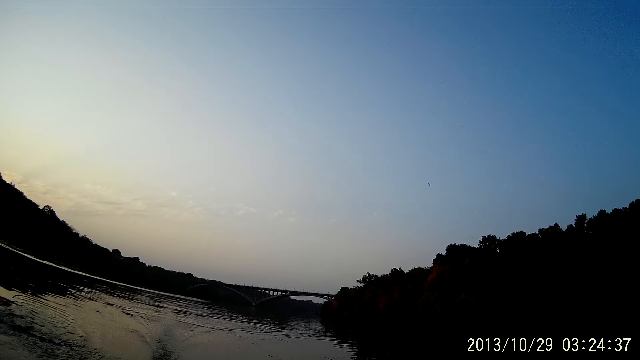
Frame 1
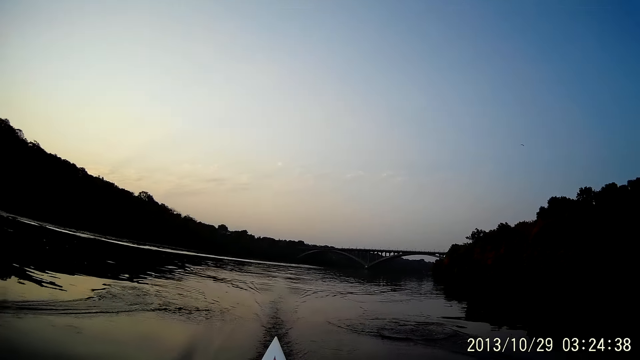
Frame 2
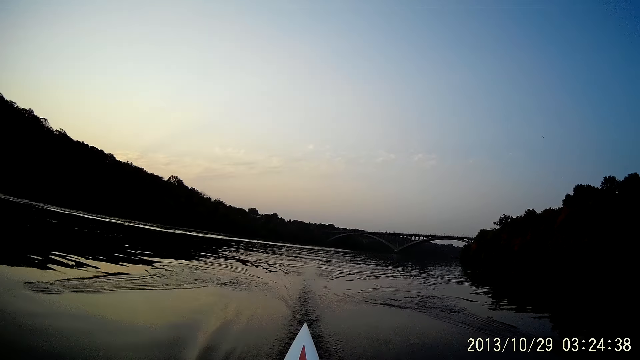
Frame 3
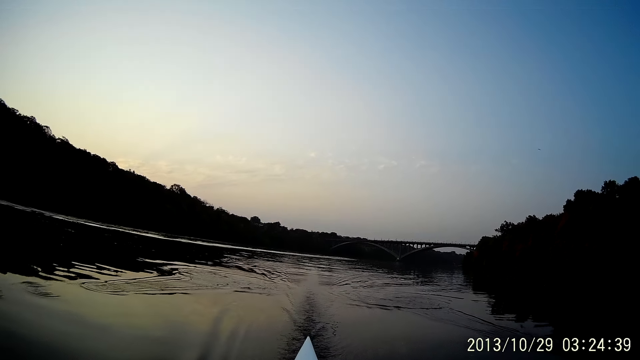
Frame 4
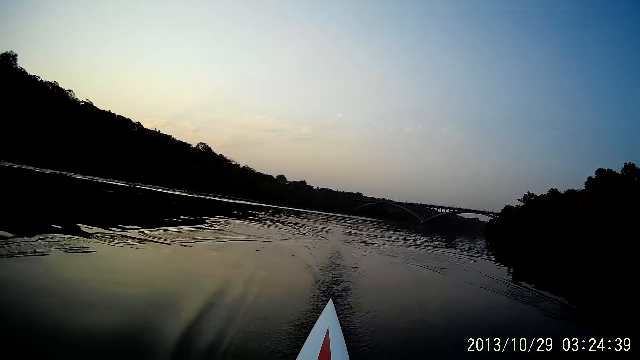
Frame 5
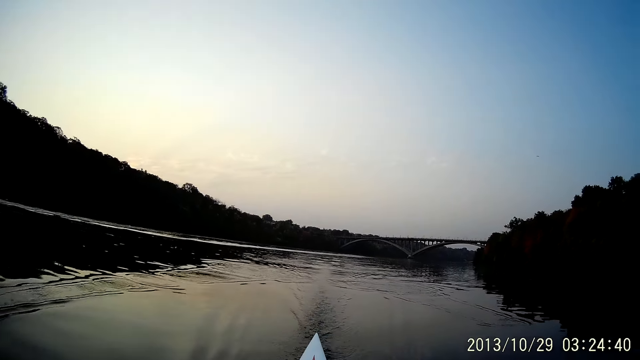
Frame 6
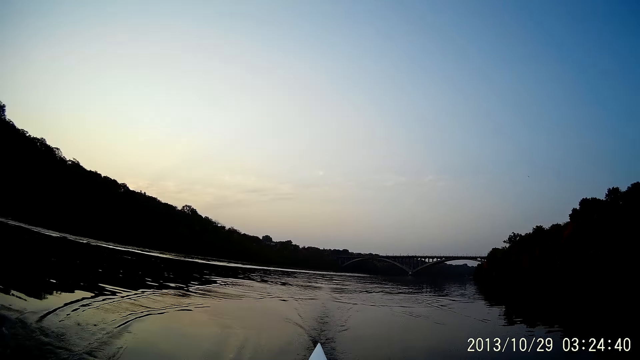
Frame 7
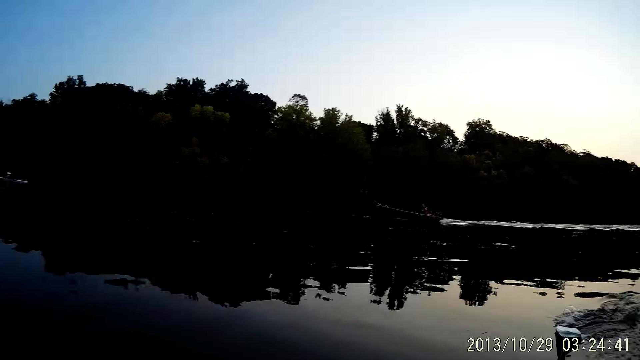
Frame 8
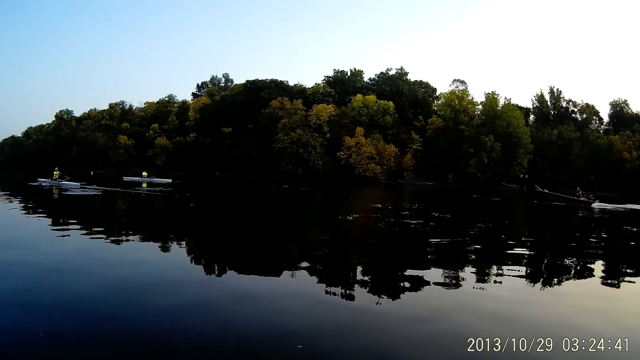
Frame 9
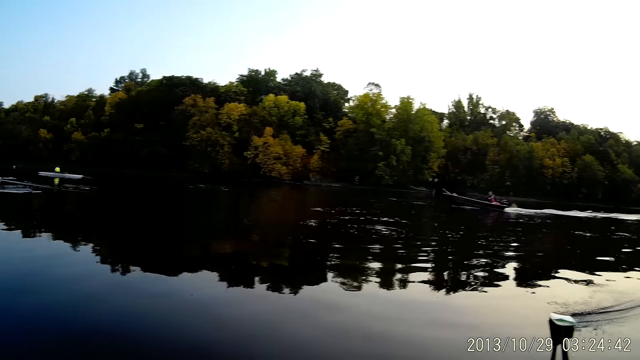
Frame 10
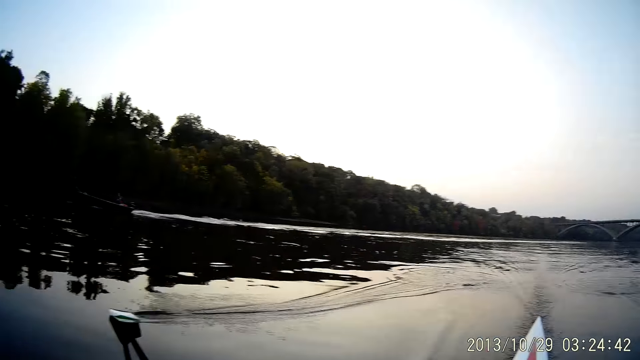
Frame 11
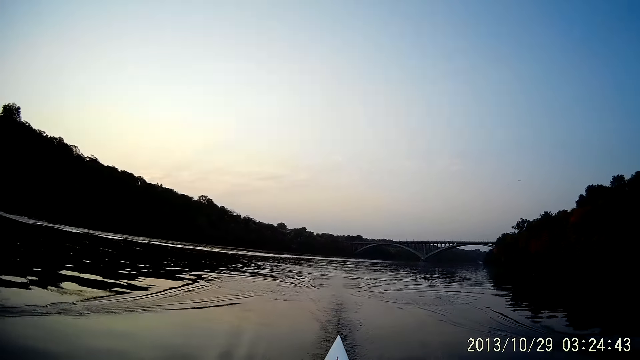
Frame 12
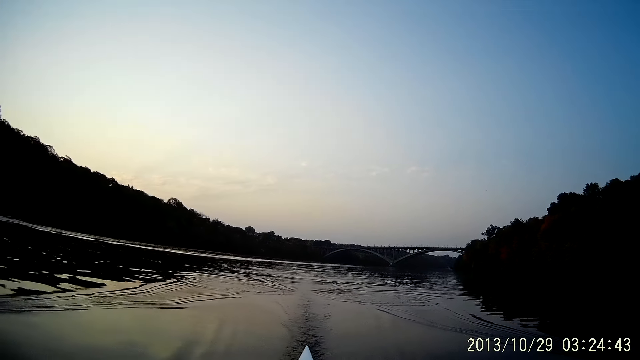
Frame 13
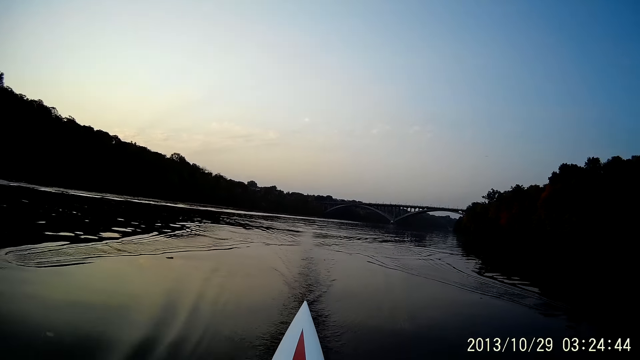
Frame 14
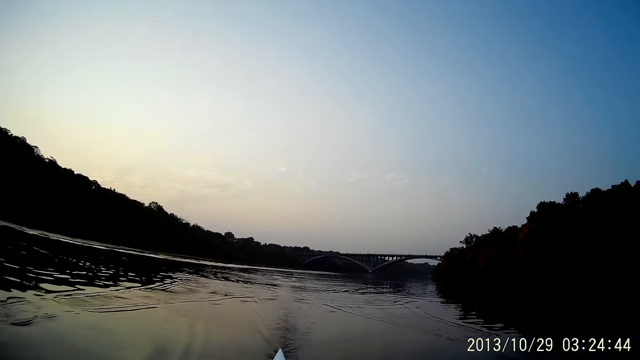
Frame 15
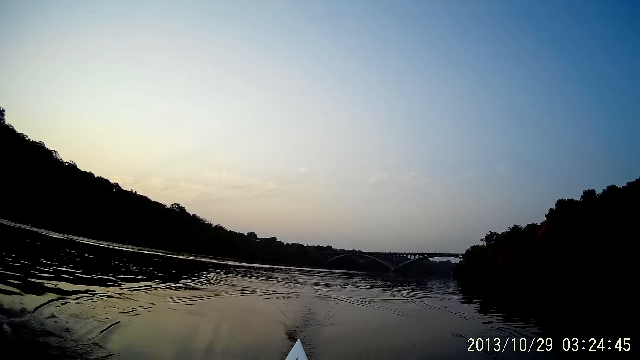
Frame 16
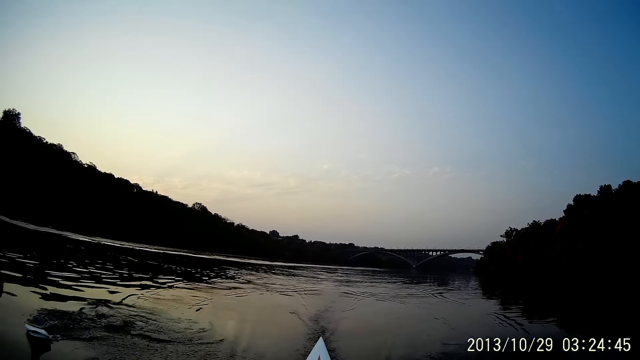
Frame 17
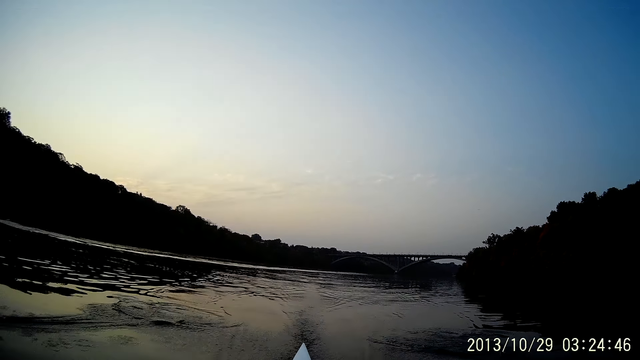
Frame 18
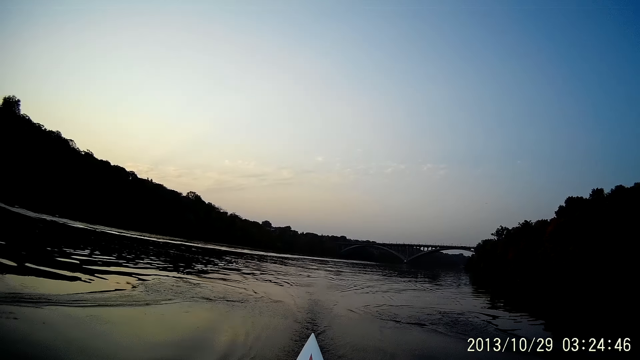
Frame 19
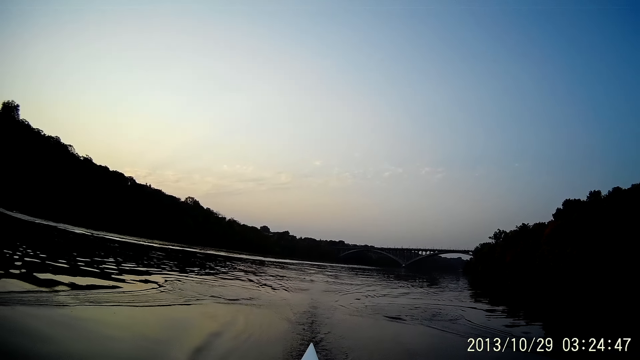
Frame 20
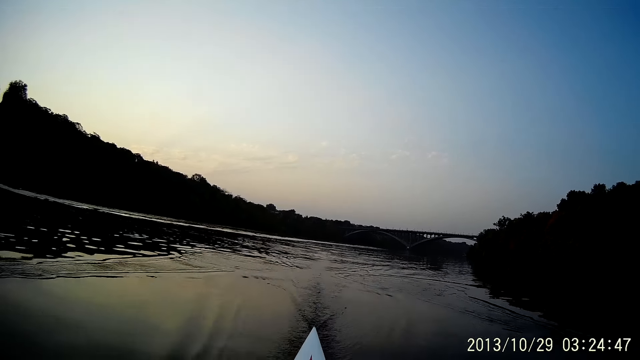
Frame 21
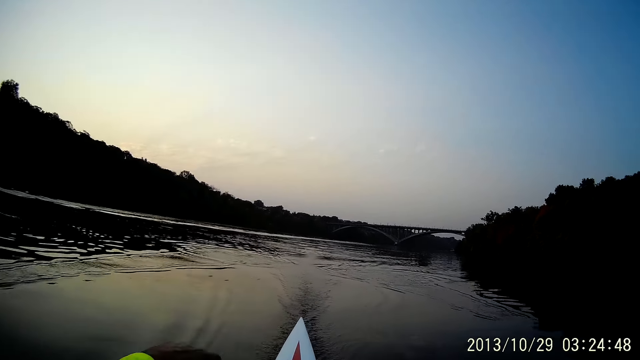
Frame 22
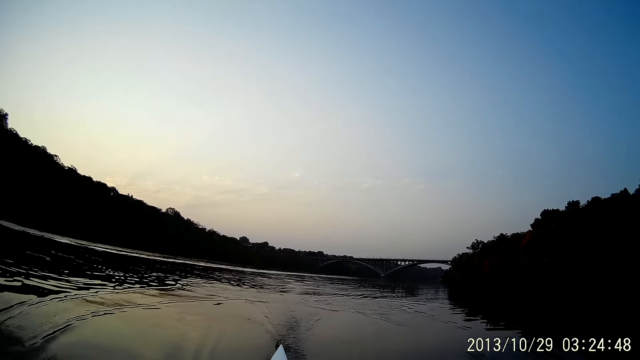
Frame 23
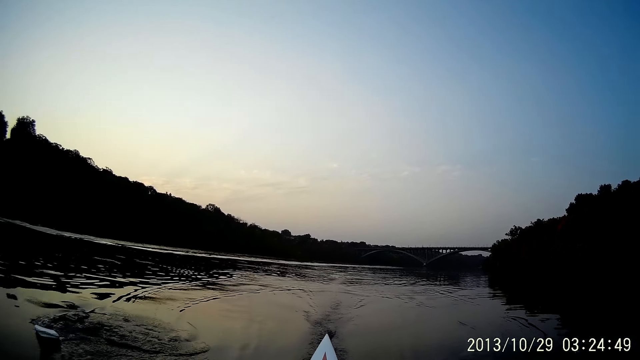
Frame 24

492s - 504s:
The camera wearer rides a boat at the river.

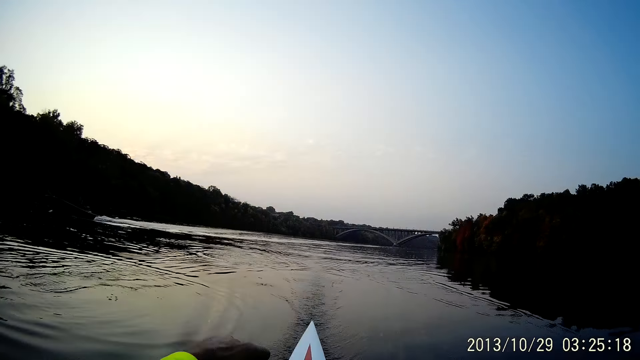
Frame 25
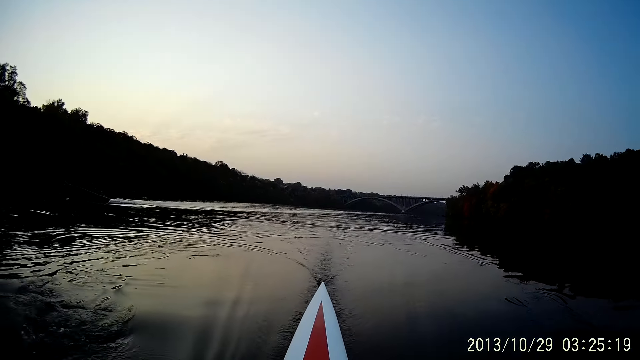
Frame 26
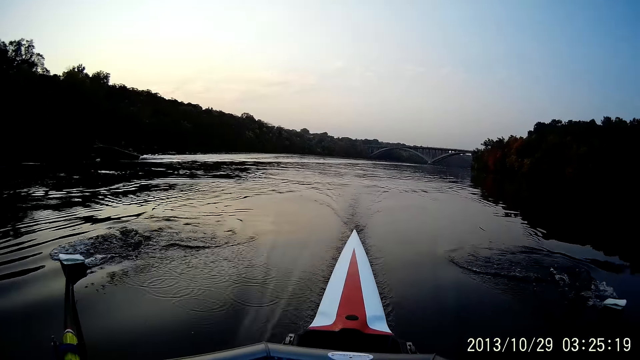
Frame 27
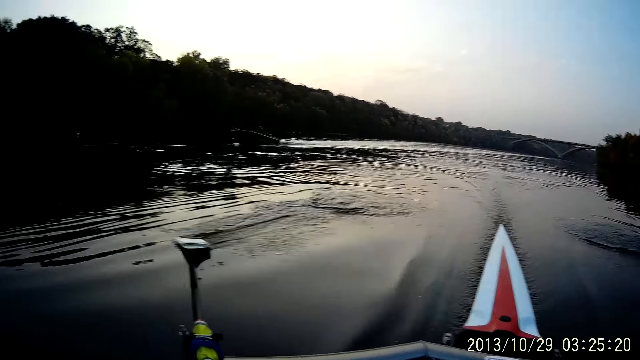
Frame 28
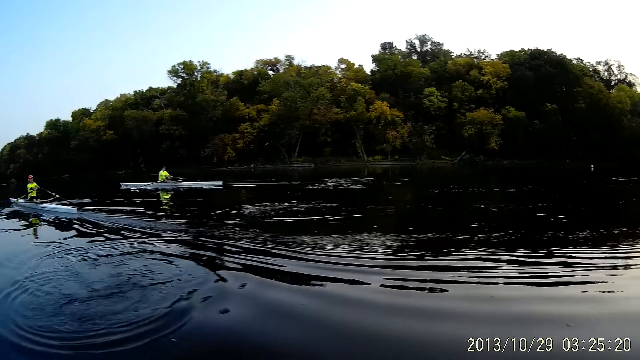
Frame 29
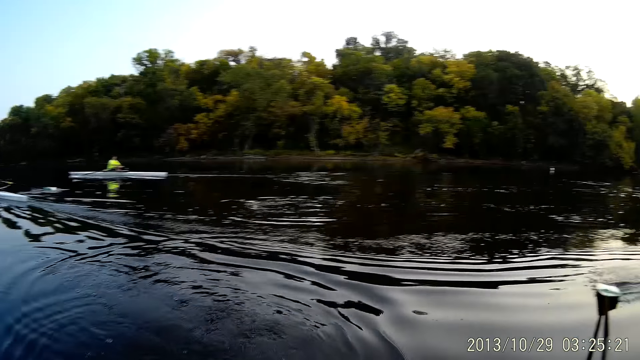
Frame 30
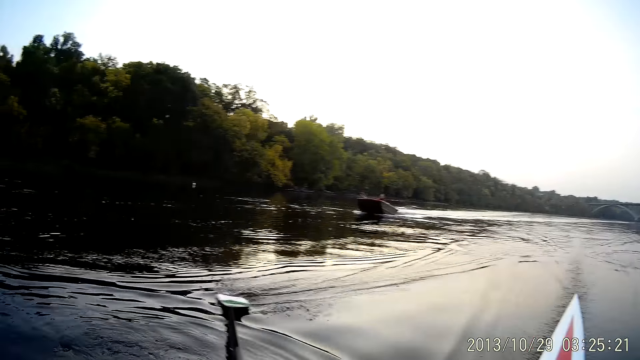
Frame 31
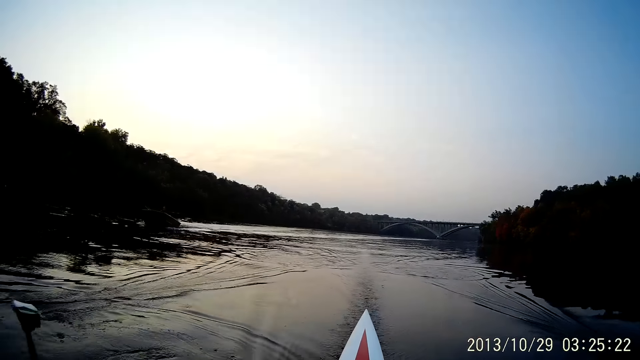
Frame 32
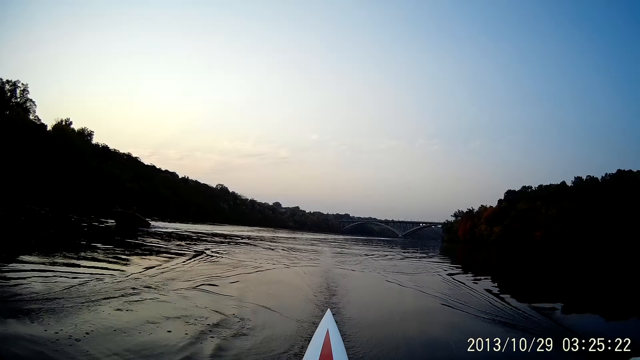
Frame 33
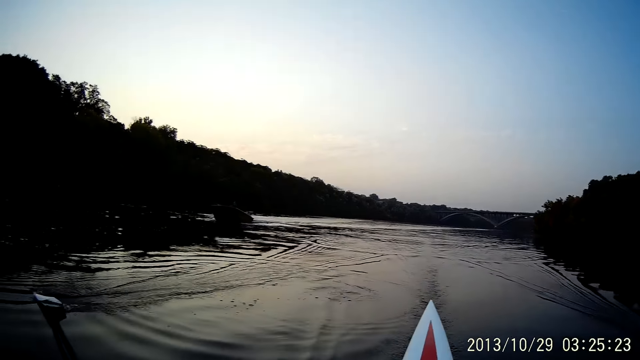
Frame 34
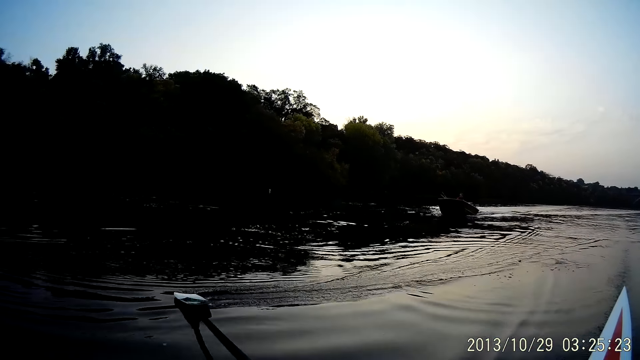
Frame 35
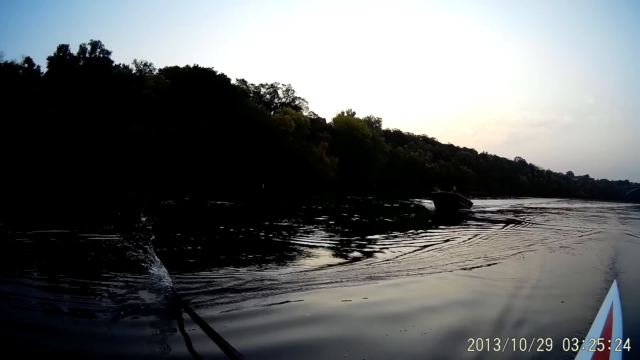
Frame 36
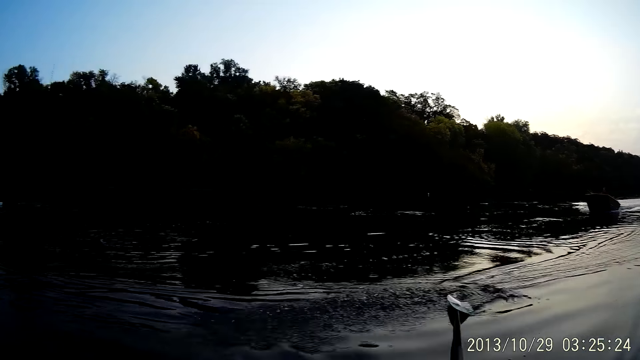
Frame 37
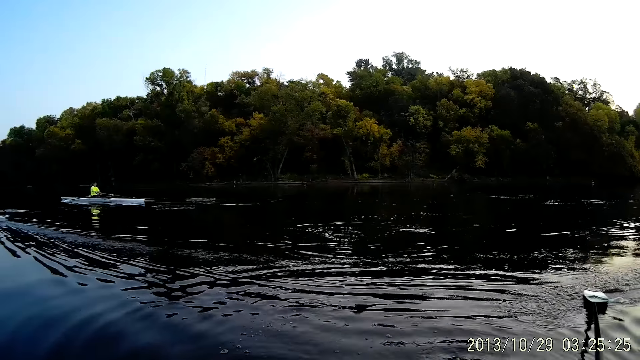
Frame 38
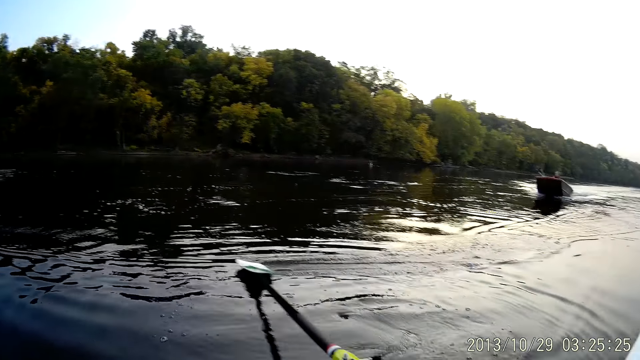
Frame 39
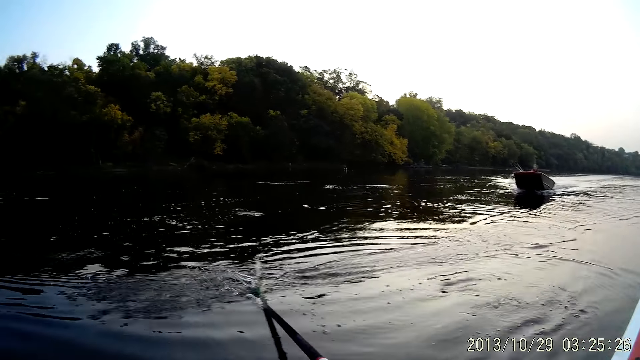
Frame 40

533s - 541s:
The camera wearer pushes the boat oars with his left hand. He pushes the boat oars with his left hand again.
